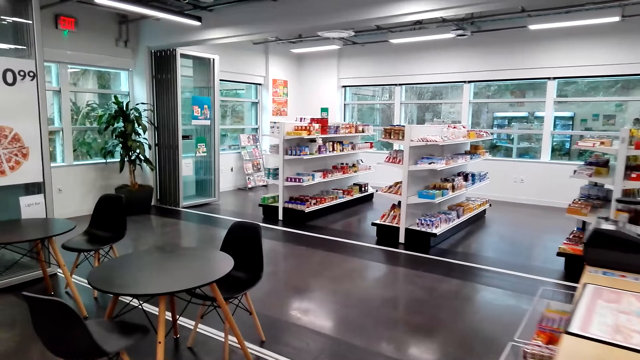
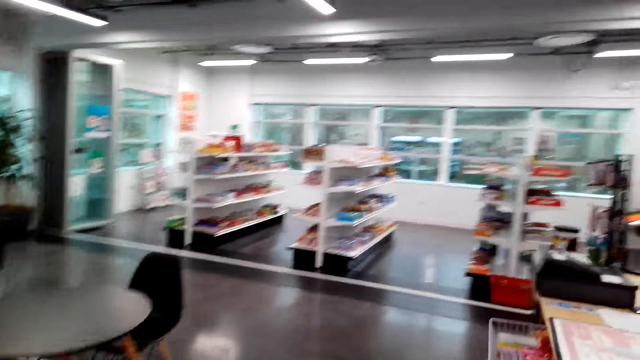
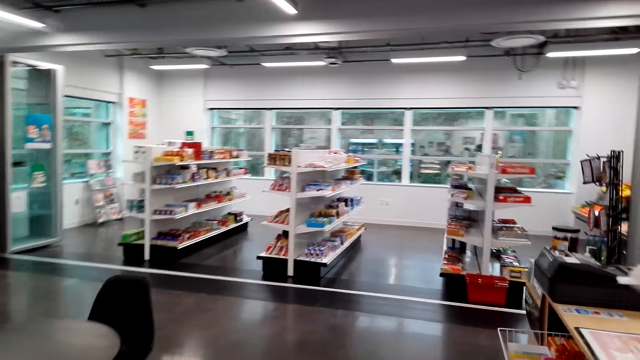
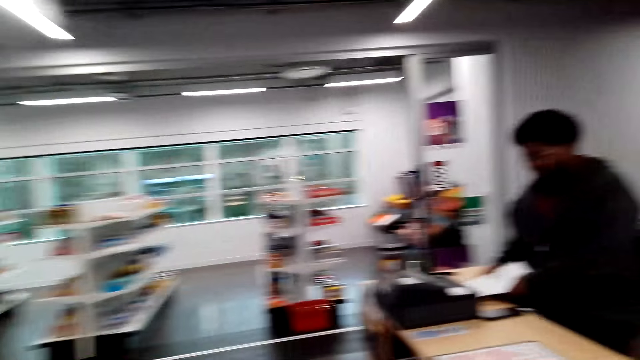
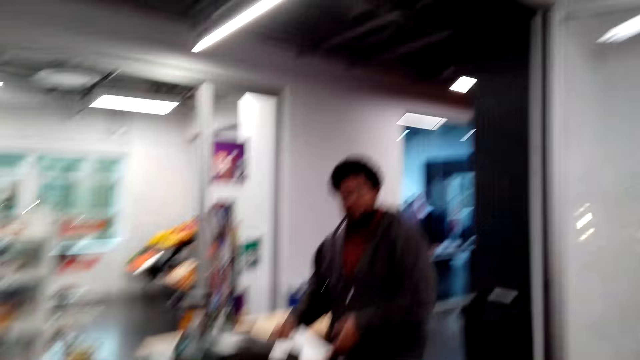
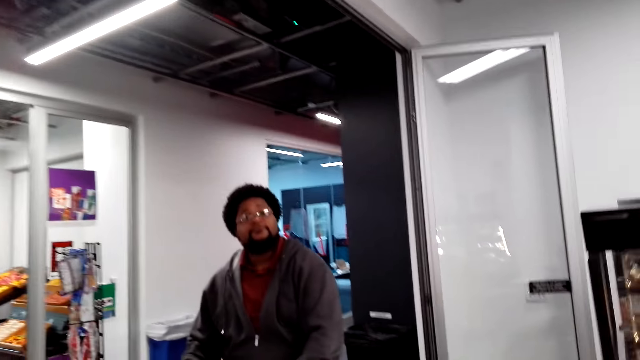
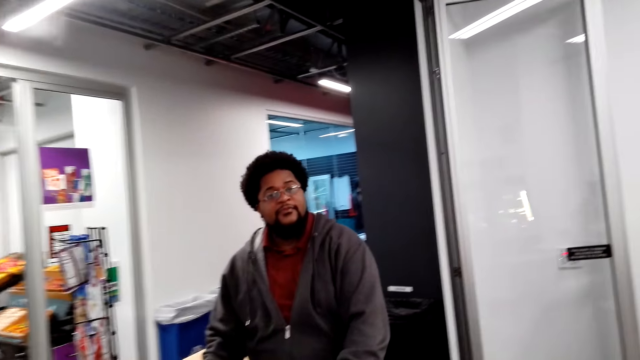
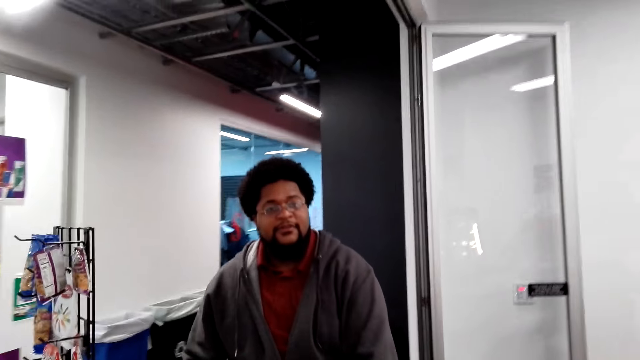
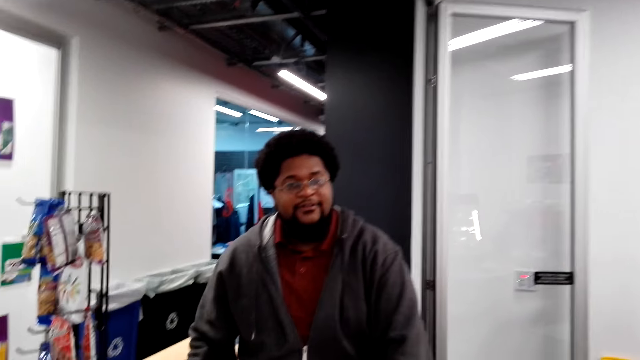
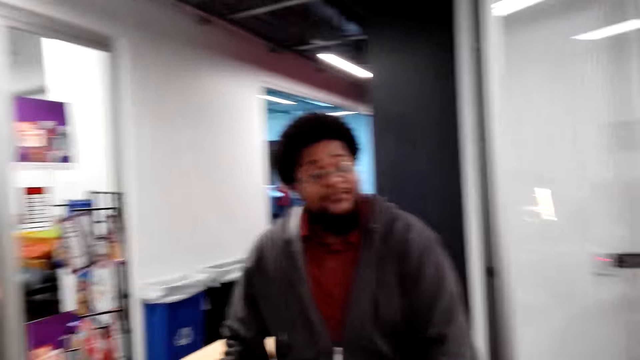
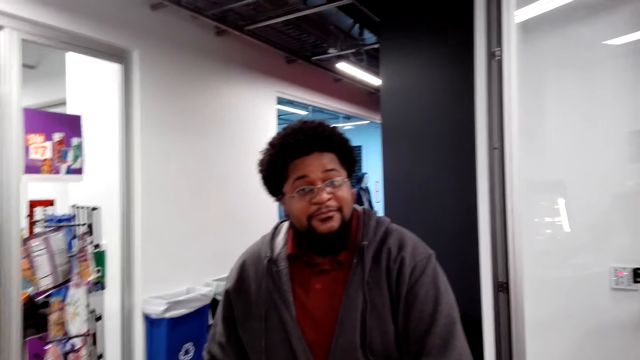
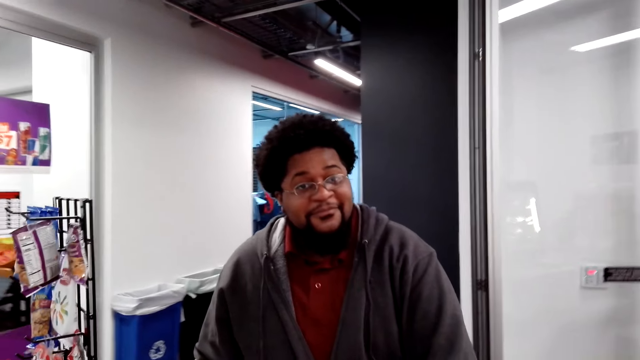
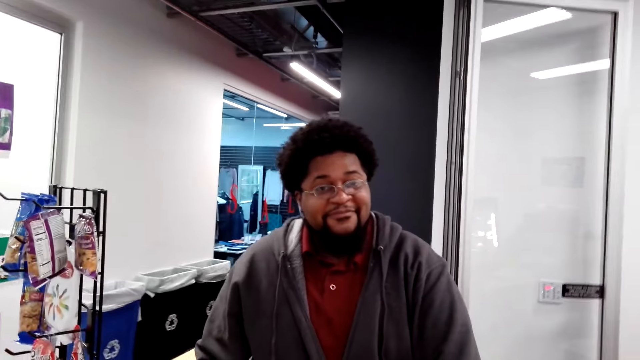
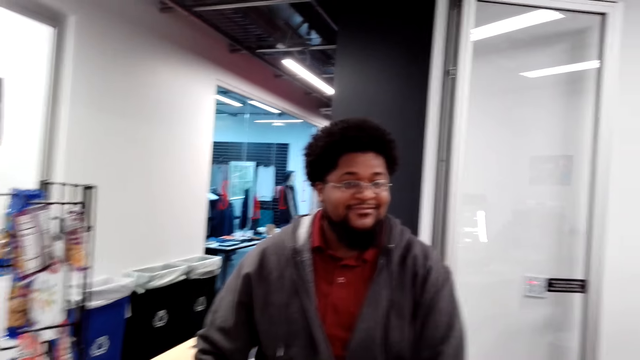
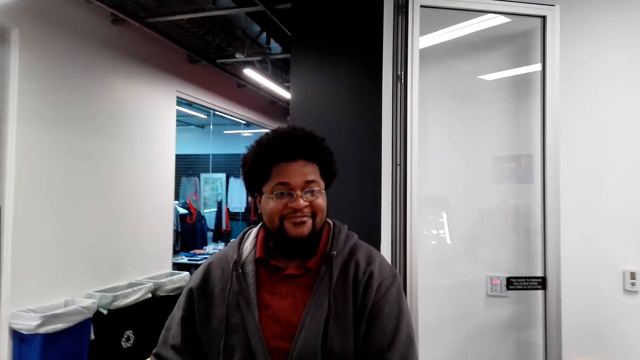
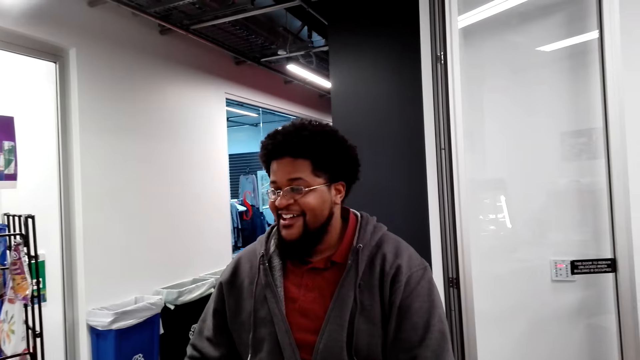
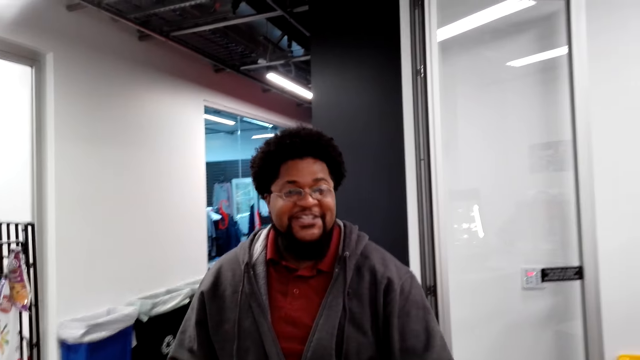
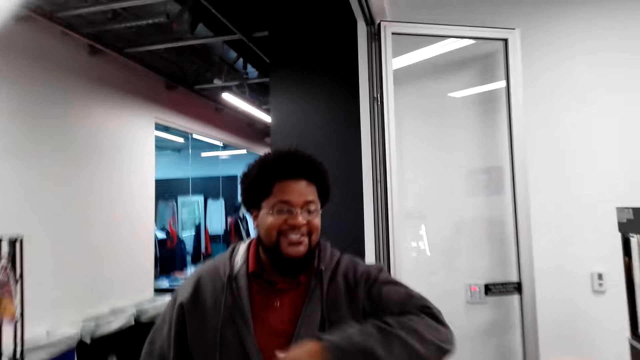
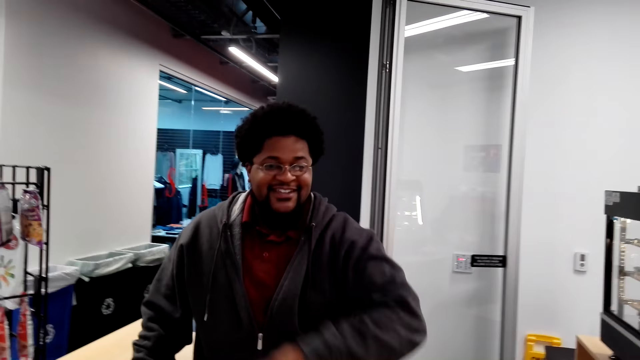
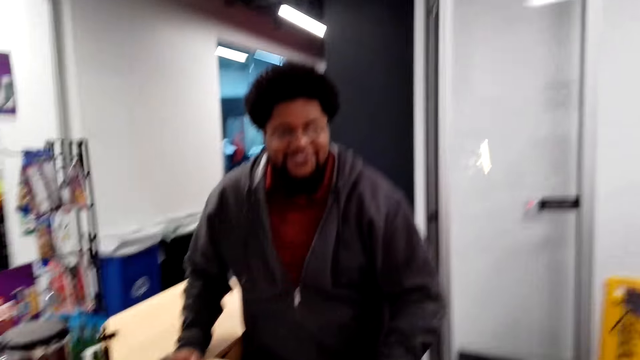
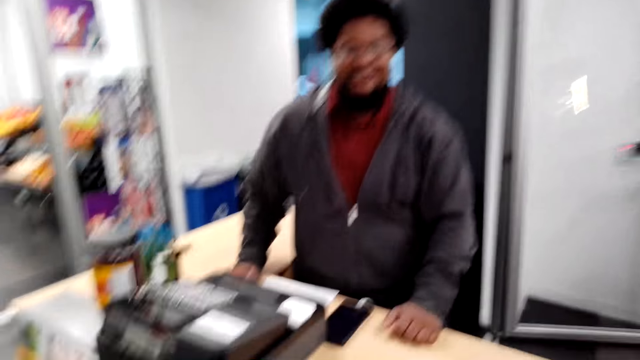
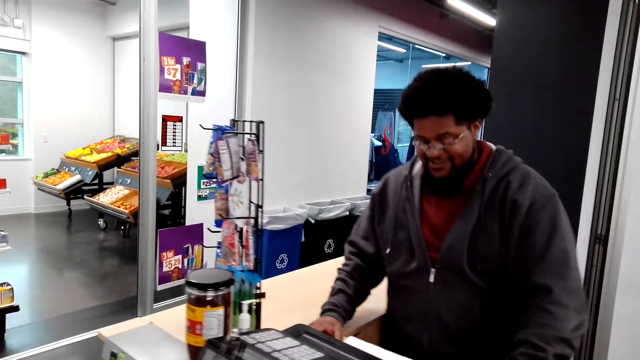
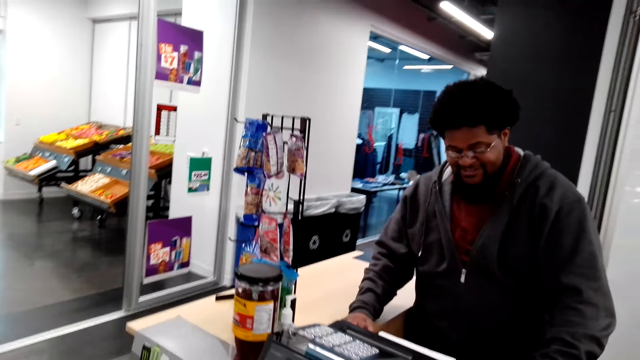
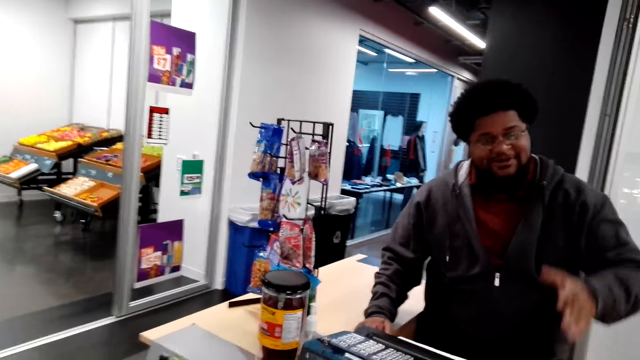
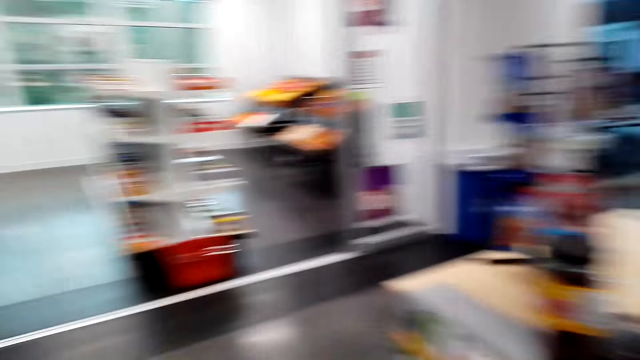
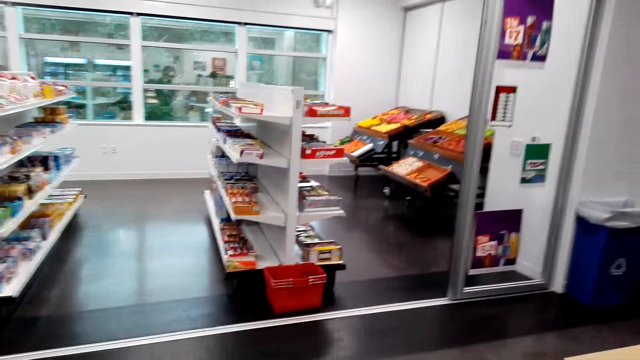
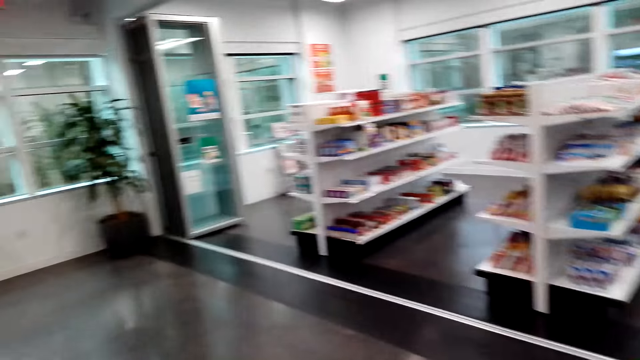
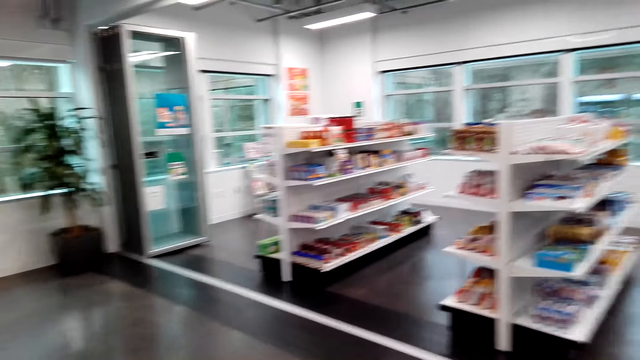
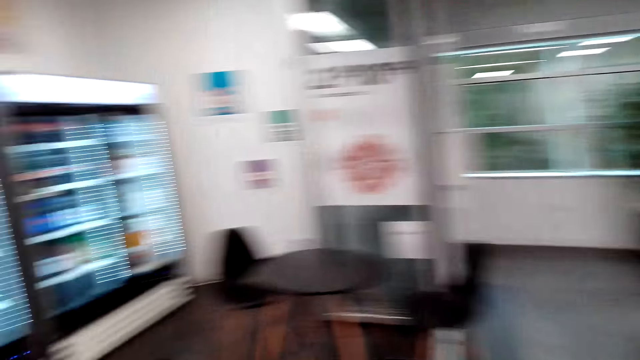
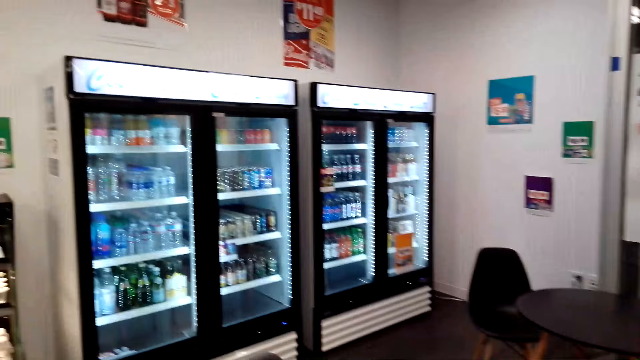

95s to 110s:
A man holds a paper. The camera wearer talks to a cashier. The man lifts a hand. He lifts a hand again.

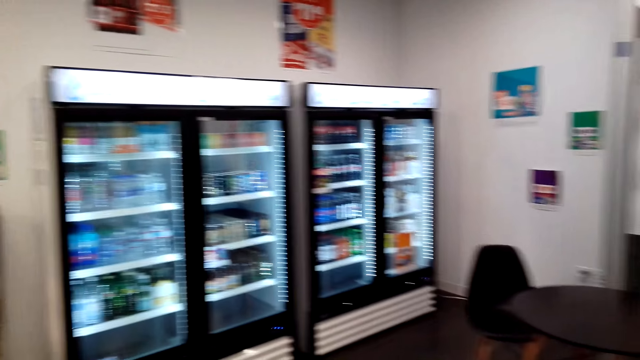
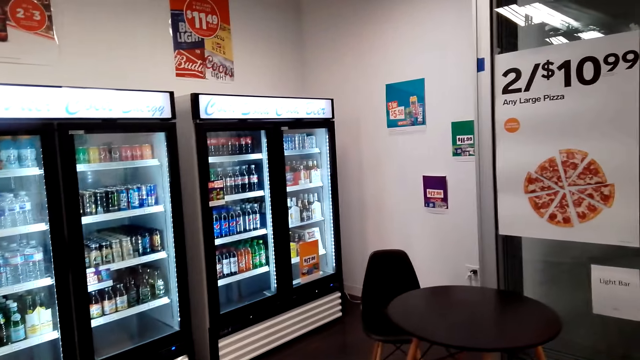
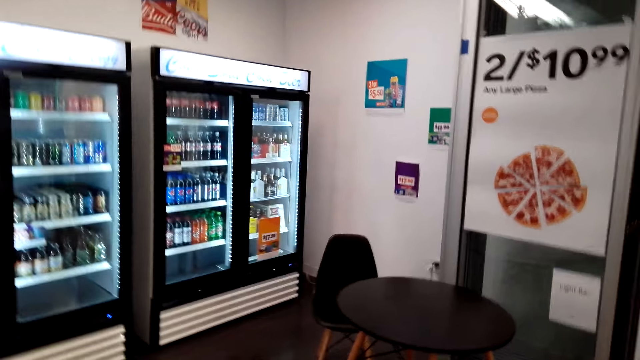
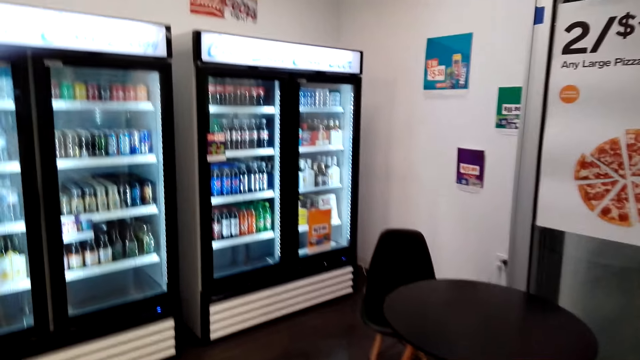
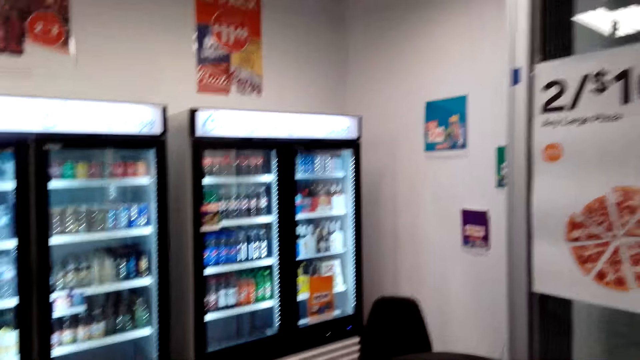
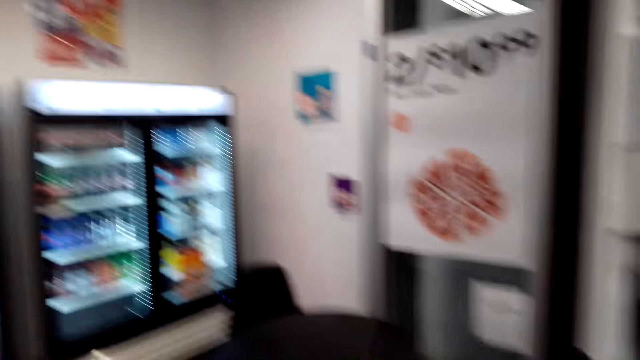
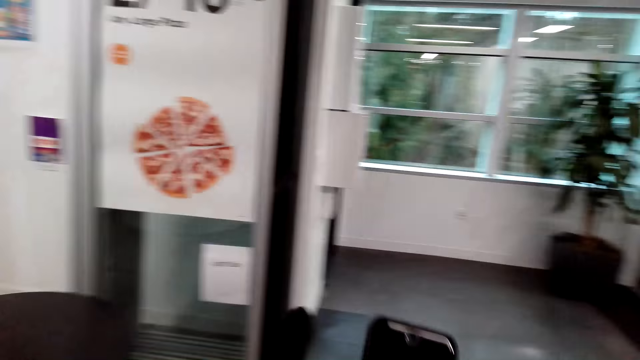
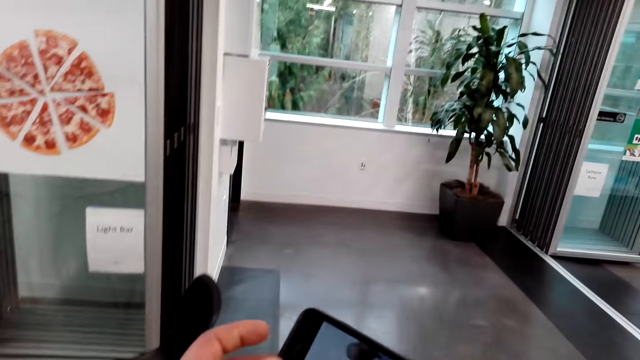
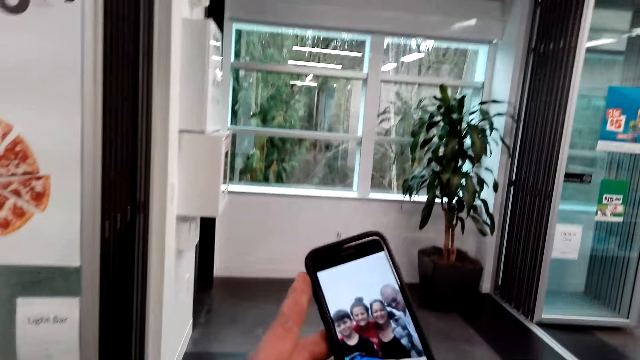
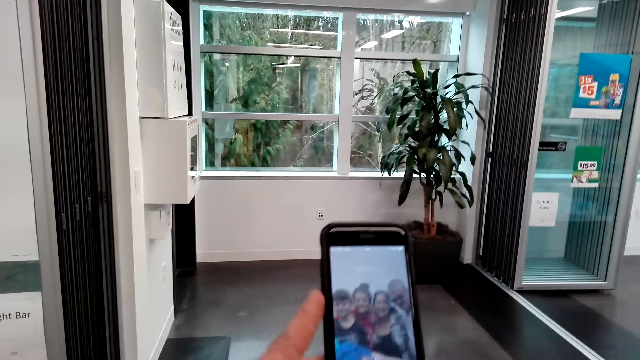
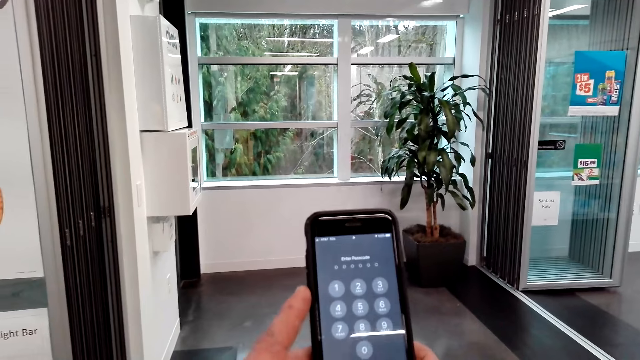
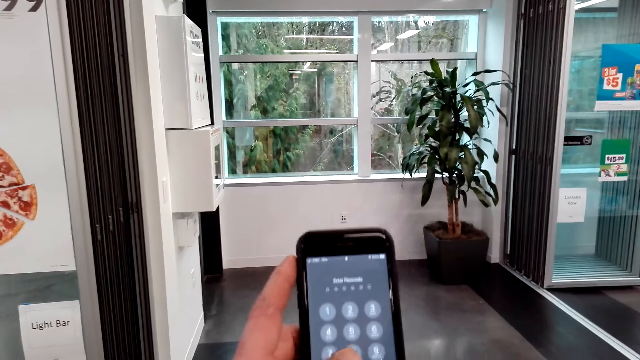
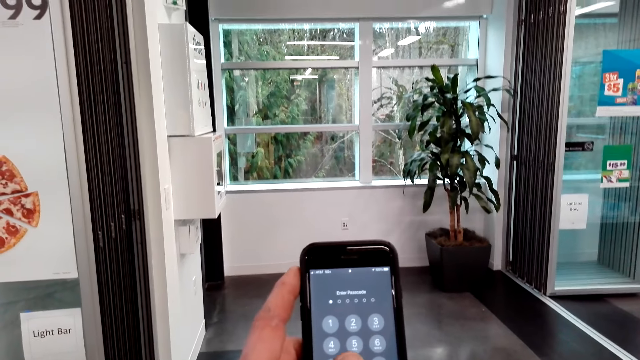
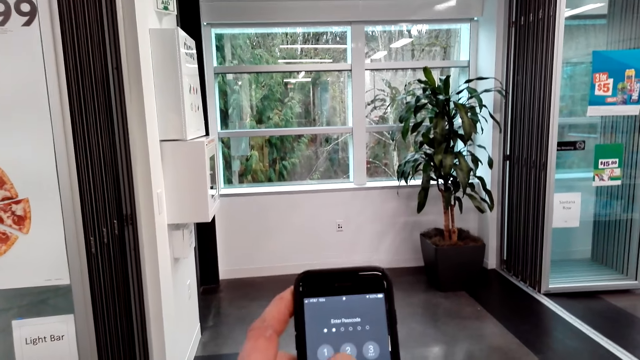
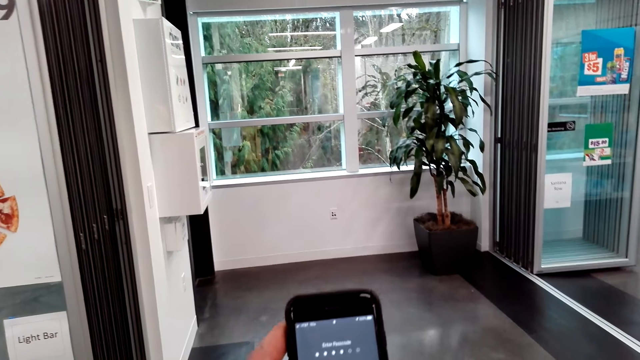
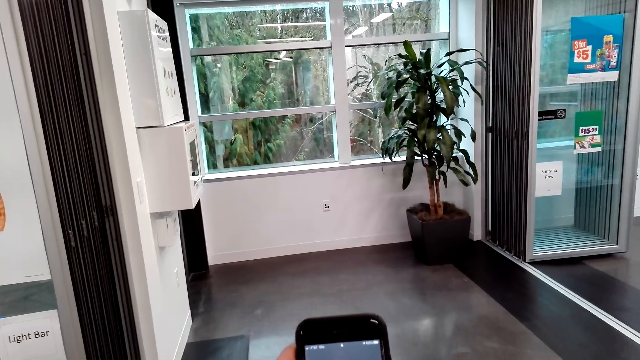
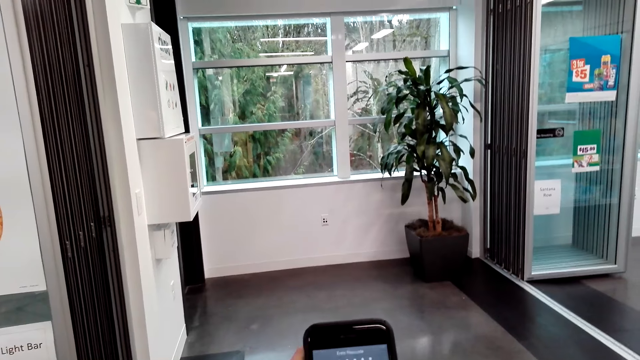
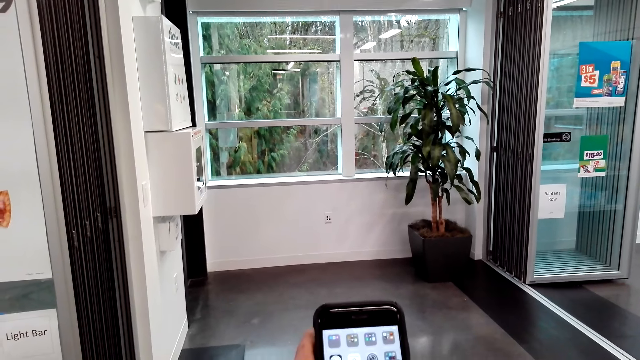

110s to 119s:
The camera wearer lifts a phone. They turn the phone. They check the phone. They operate the phone.
